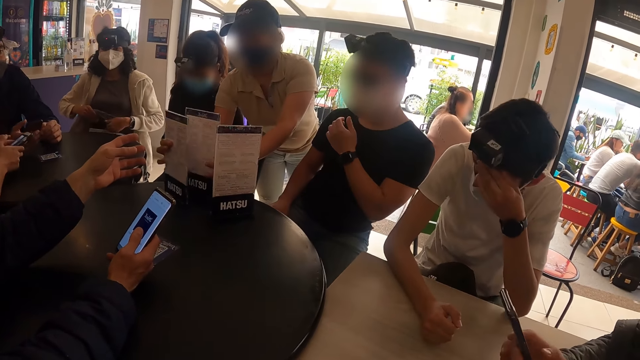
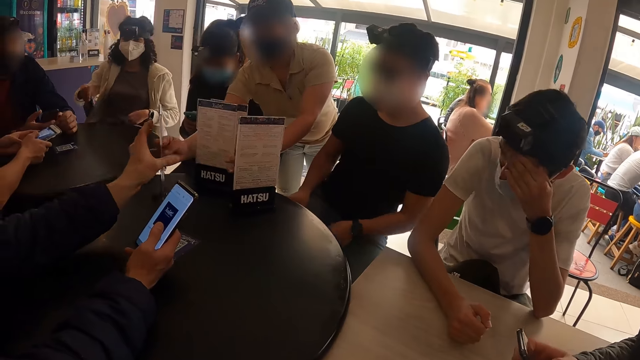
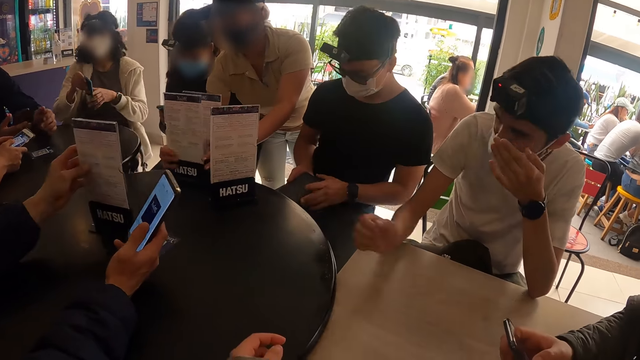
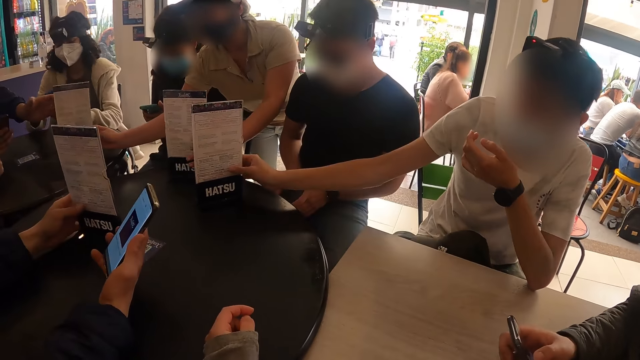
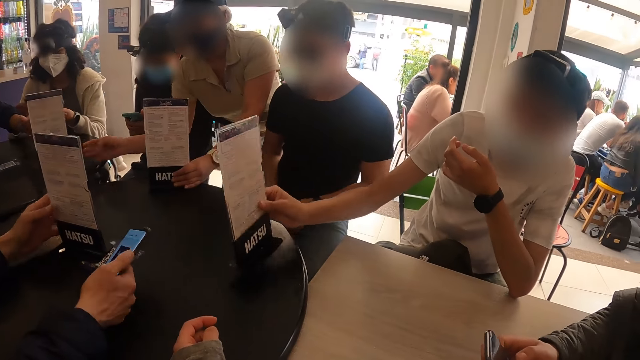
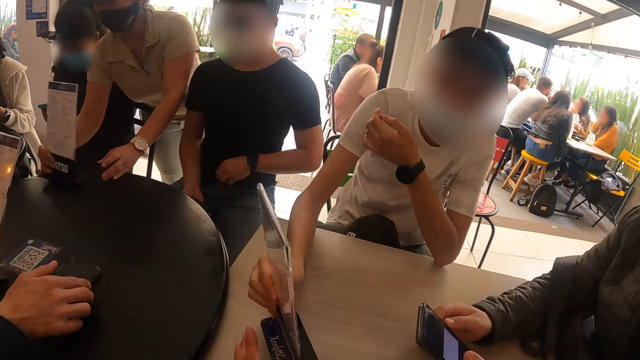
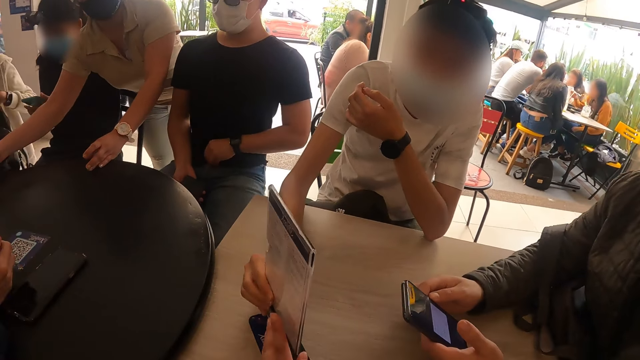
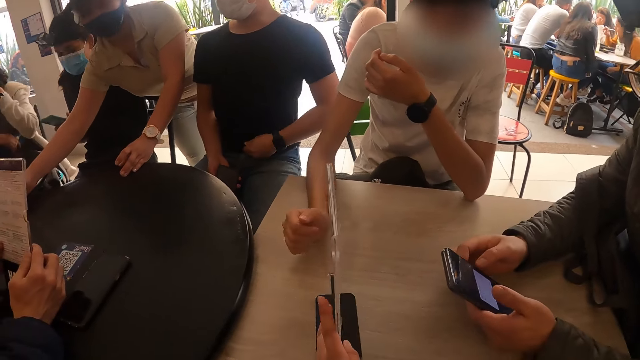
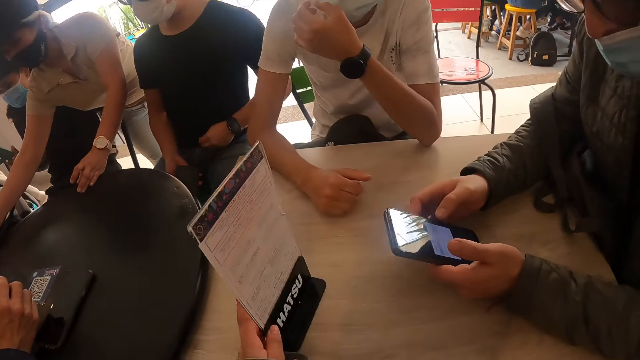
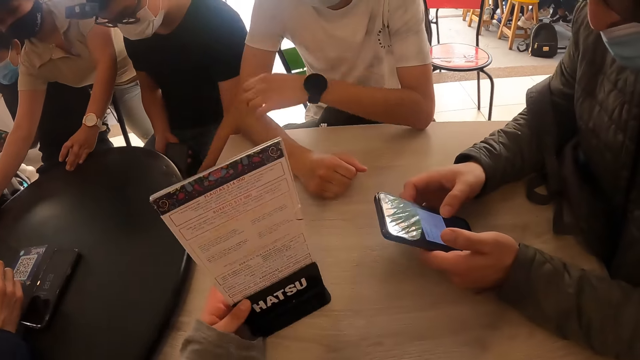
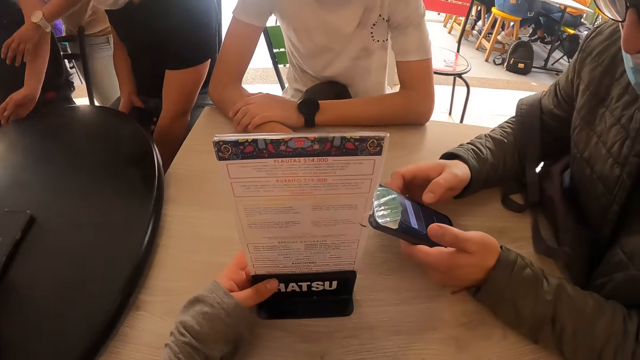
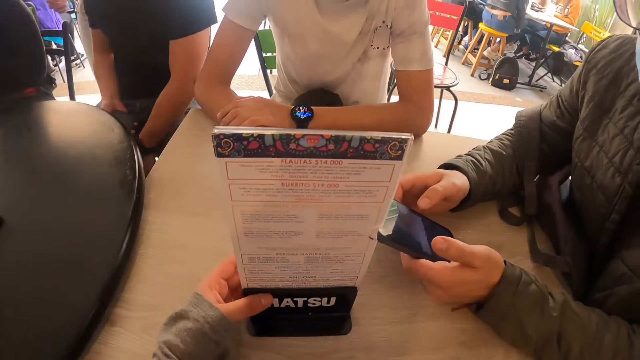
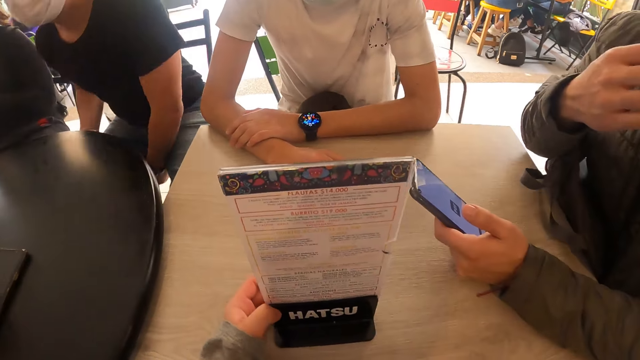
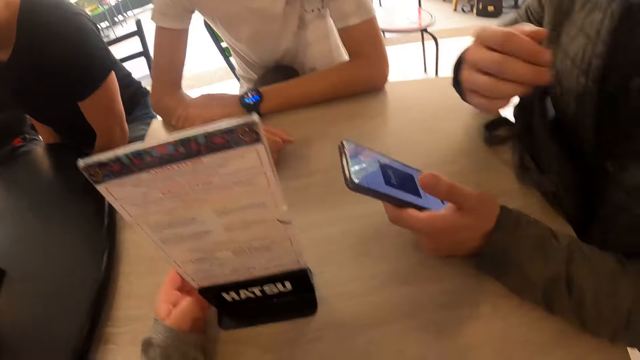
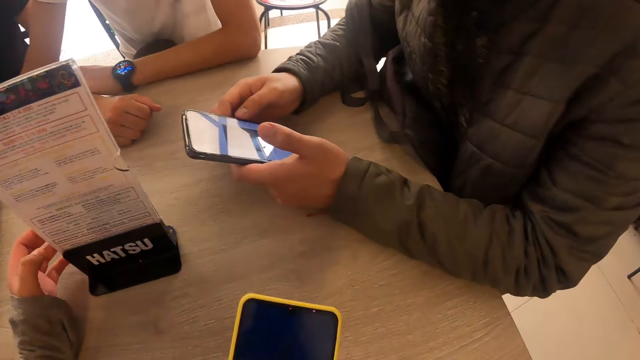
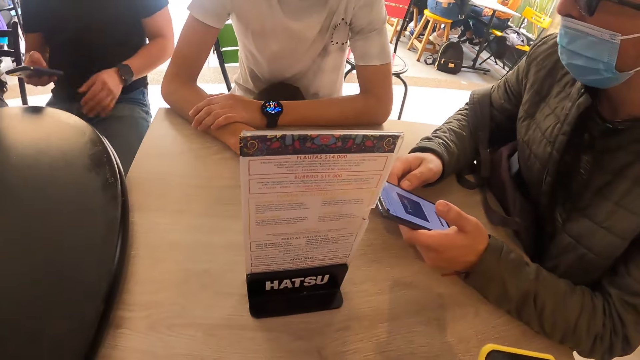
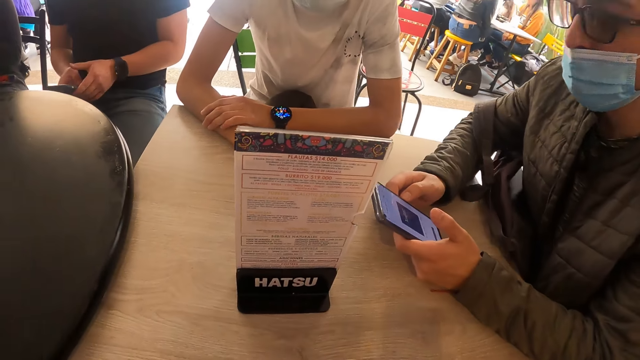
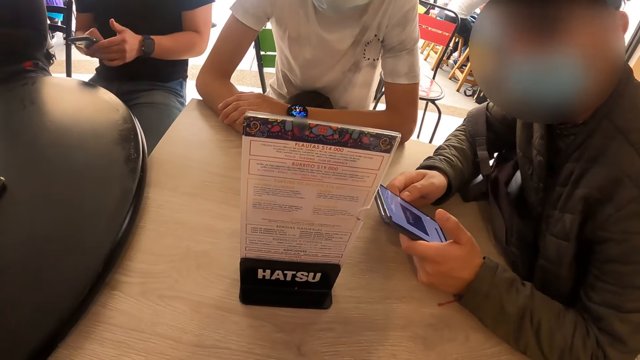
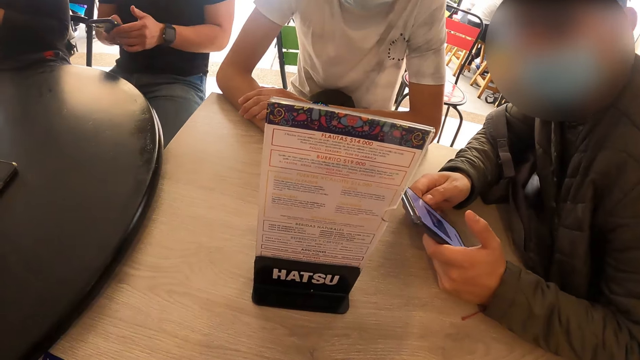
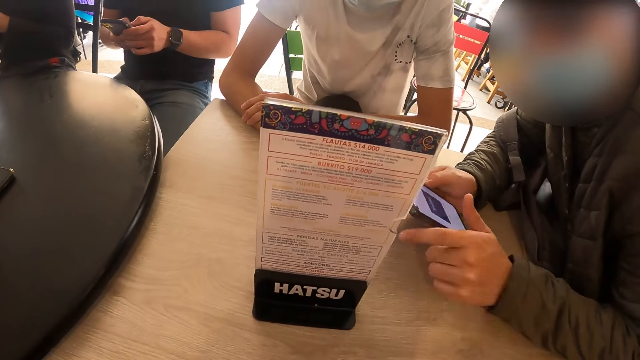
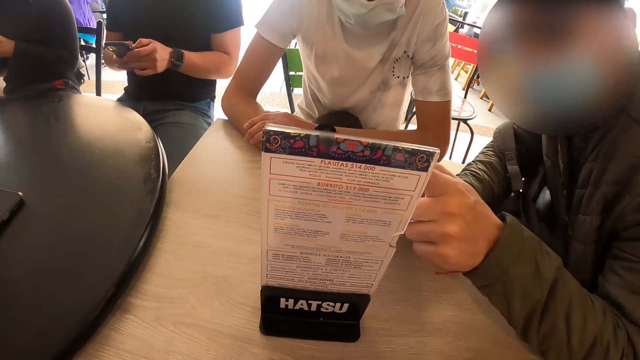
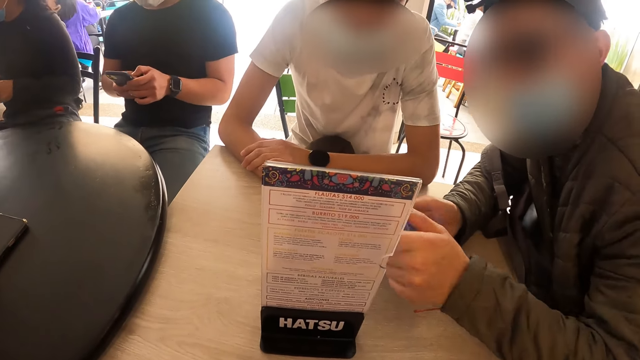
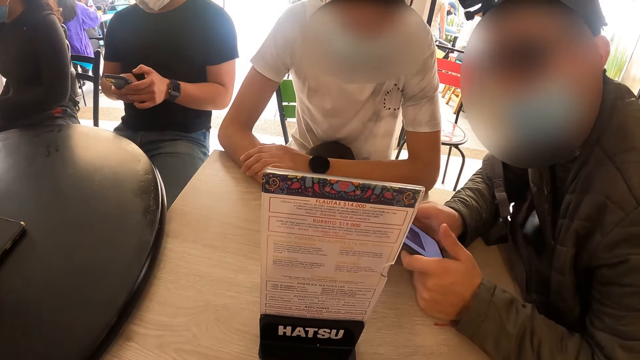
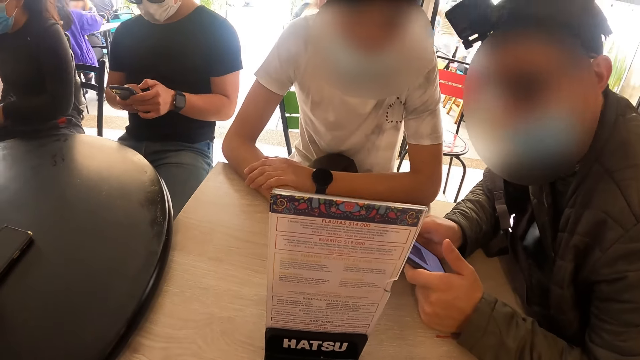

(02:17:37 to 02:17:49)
A man takes one menu from the table with his left hand. A waitress moves one menu to the next table with her right hand. Another man takes one menu from the table with his right hand. The first man drops his phone on the table with his right hand. The camera wearer turns the menu on the table with her left hand. A third man gives the camera wearer the menu. The first man checks the menu in his hands. The camera wearer takes the menu. She holds the menu. A fourth man adjusts the chair with his left hand. The camera wearer operates the phone. The fourth man operates his phone. A fifth man looks at the camera wearer. Another man touches the menu with his left hand.

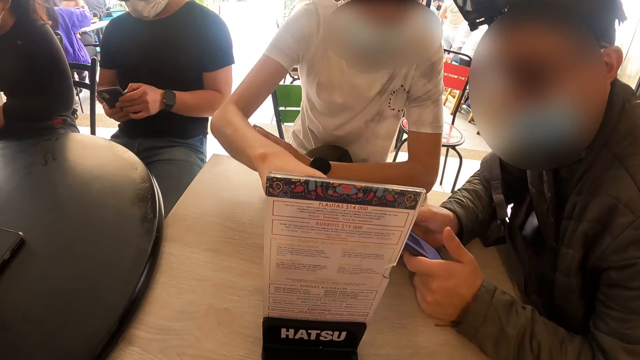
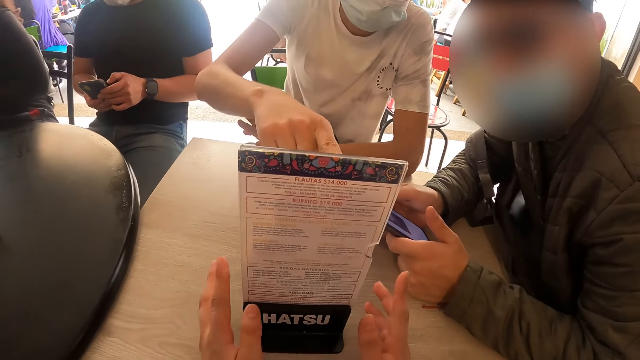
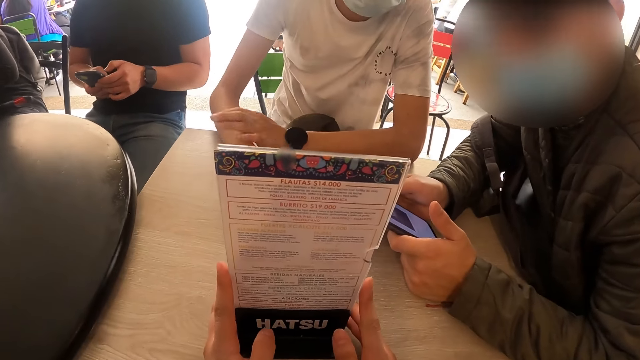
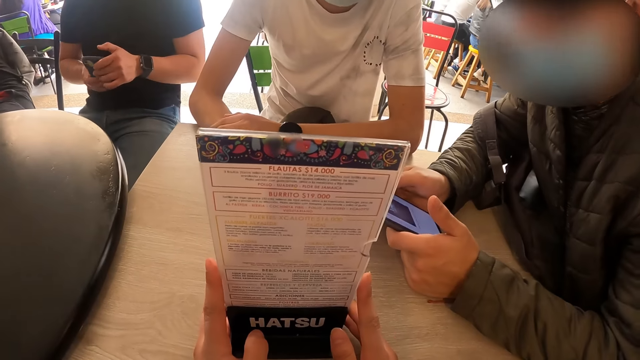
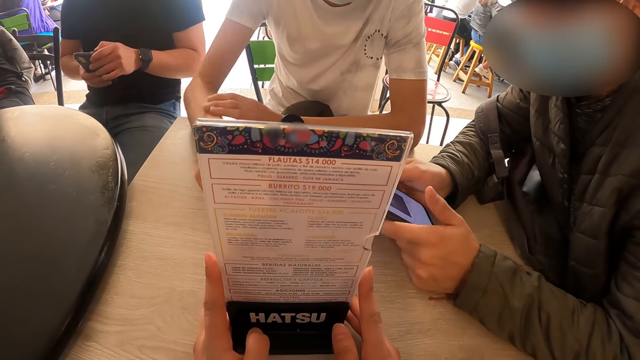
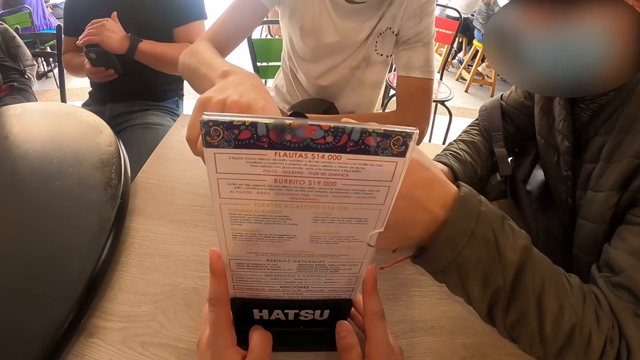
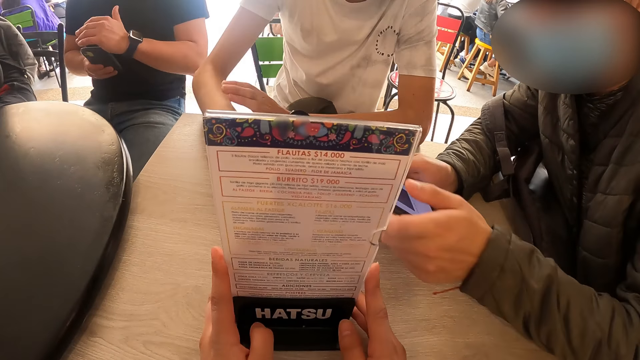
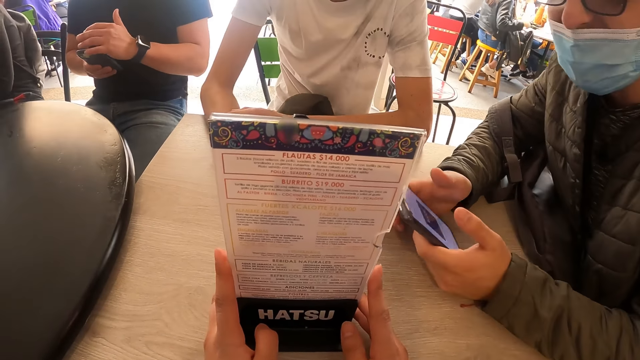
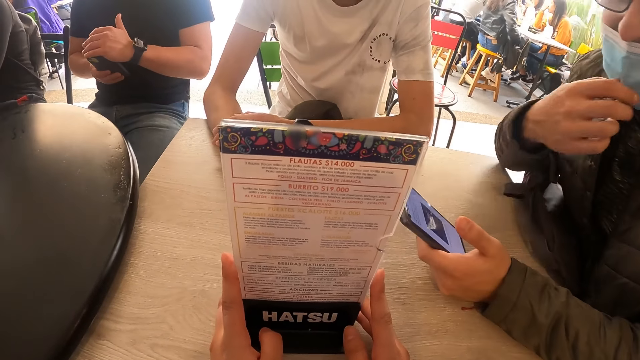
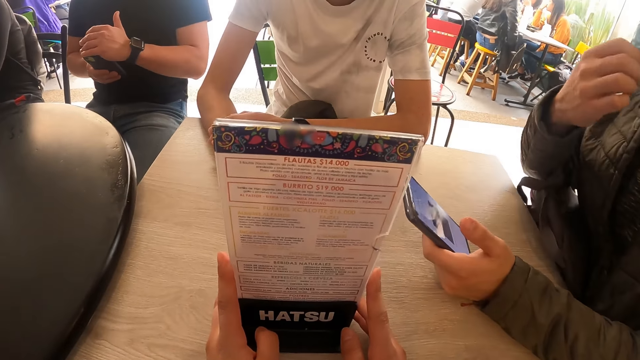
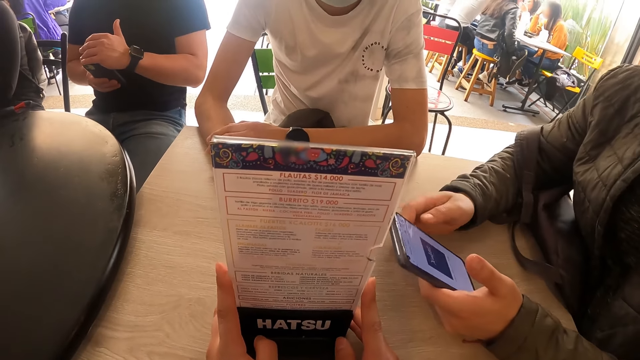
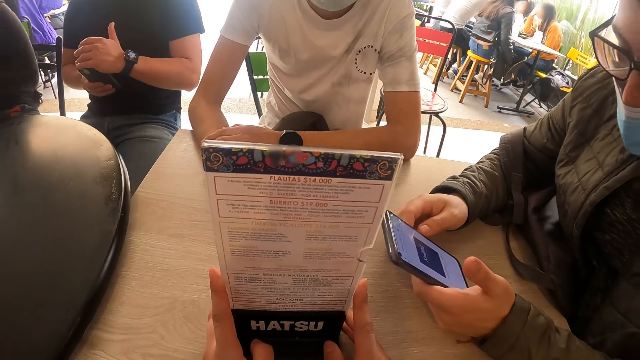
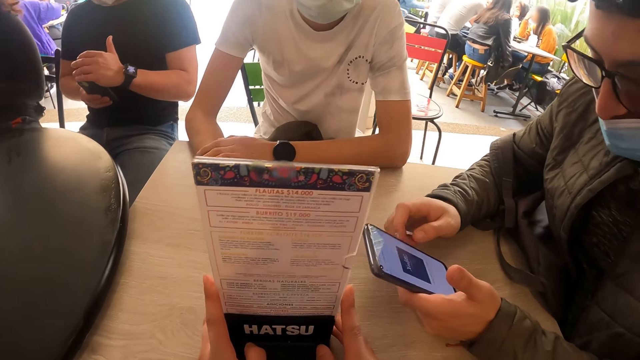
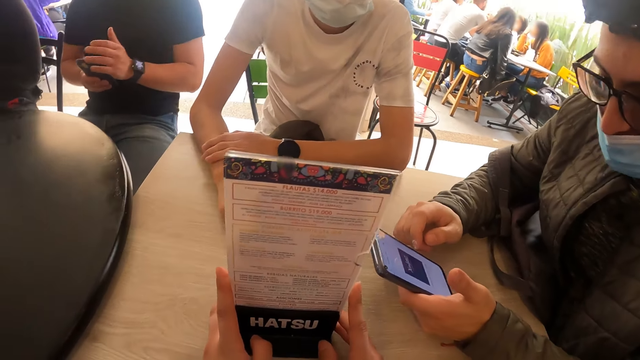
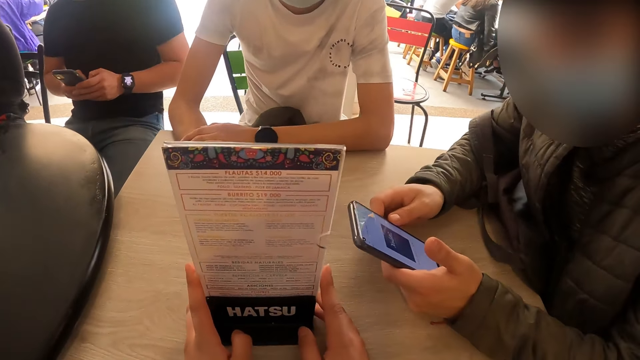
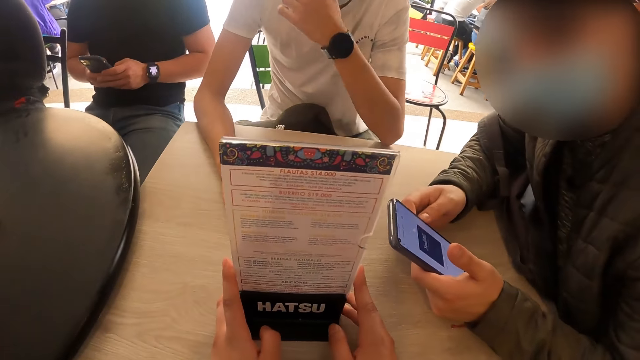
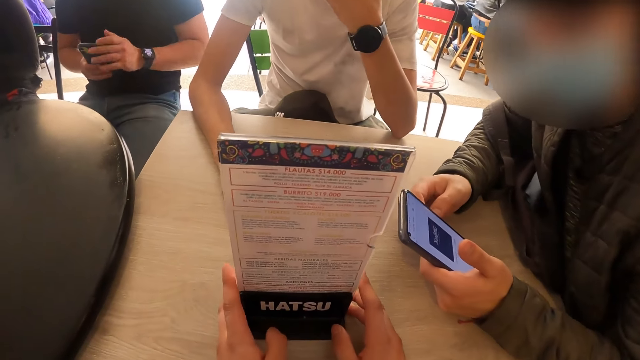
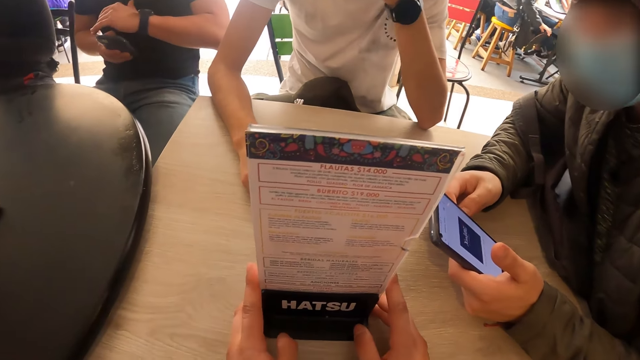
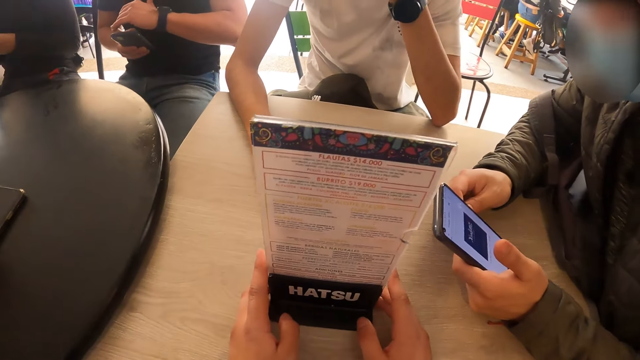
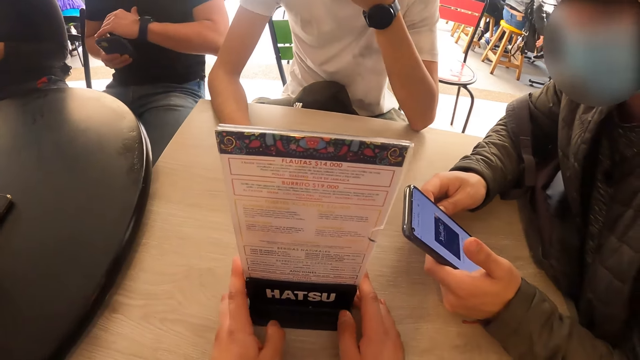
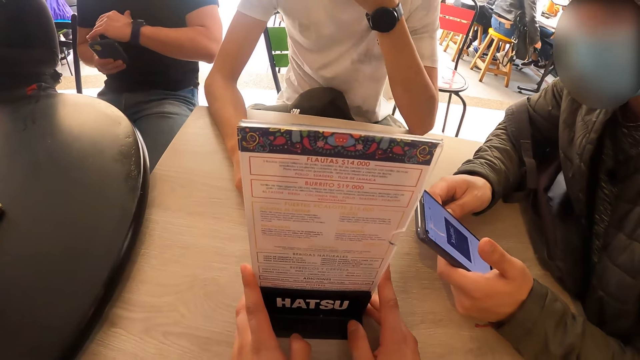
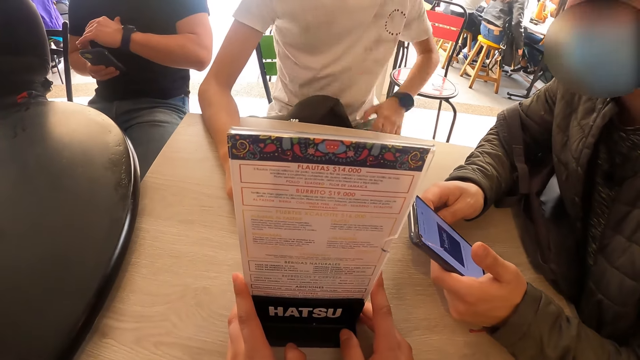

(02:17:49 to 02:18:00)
The camera wearer holds the menu on the table with her hands. A man touches the menu with his left hand. The man touches the menu with his left hand again. The camera wearer looks at the menu. Another man touches the menu with his left hand. A man looks at the menu. Another man looks at the menu.
